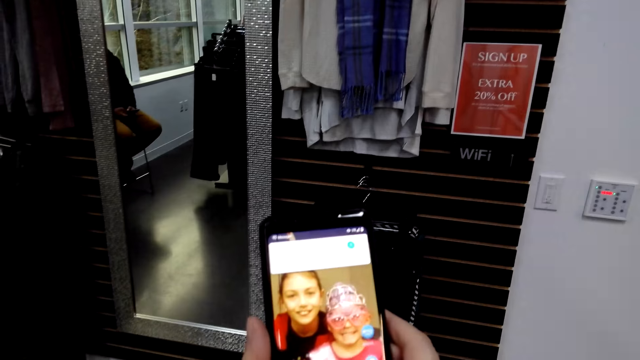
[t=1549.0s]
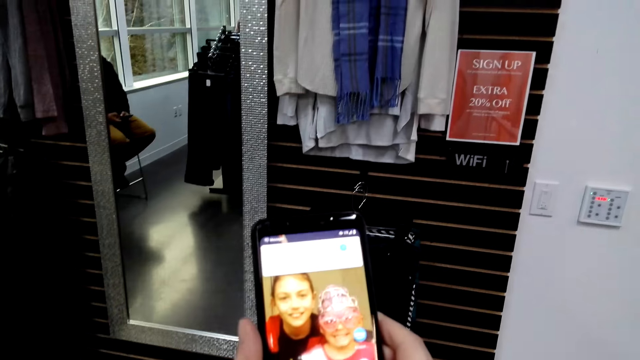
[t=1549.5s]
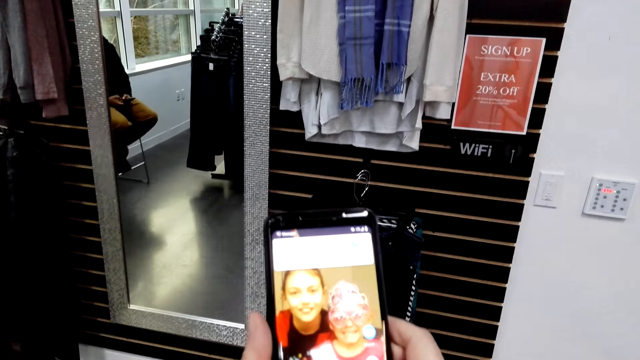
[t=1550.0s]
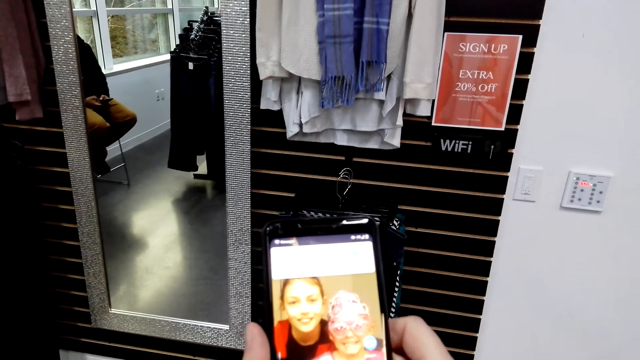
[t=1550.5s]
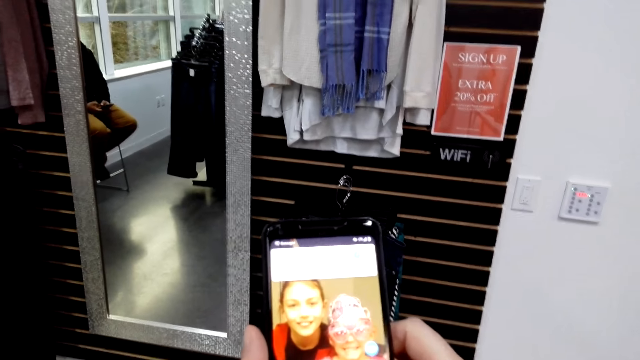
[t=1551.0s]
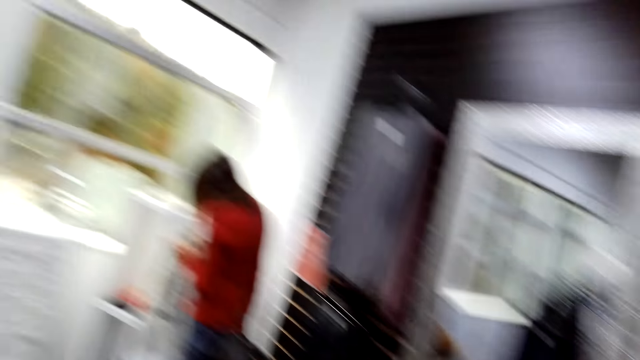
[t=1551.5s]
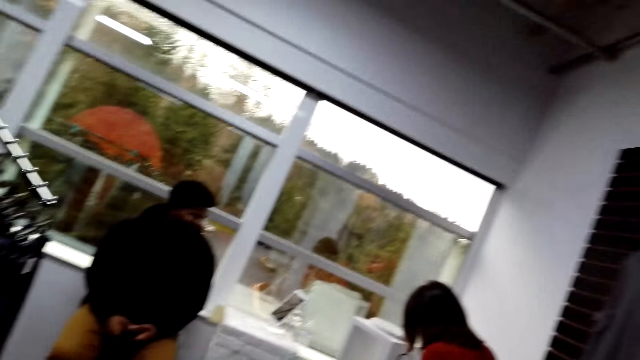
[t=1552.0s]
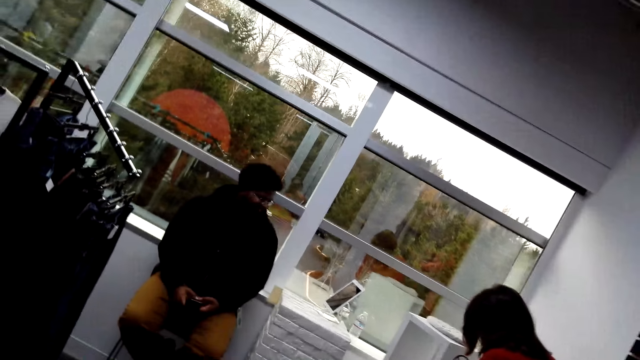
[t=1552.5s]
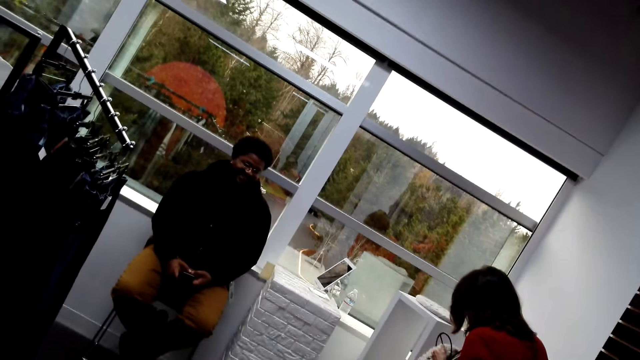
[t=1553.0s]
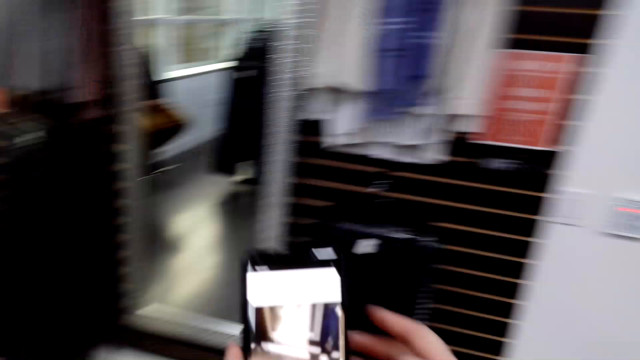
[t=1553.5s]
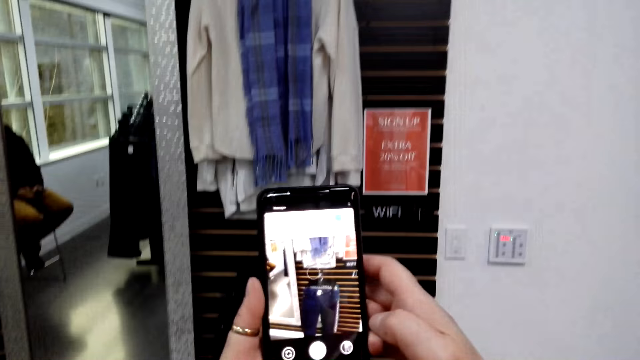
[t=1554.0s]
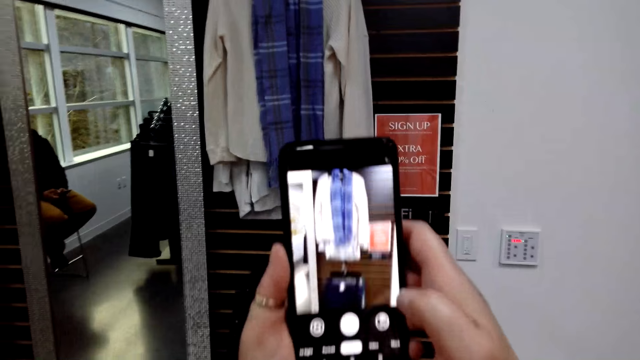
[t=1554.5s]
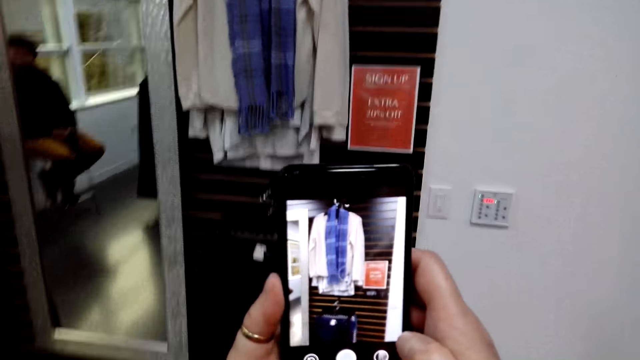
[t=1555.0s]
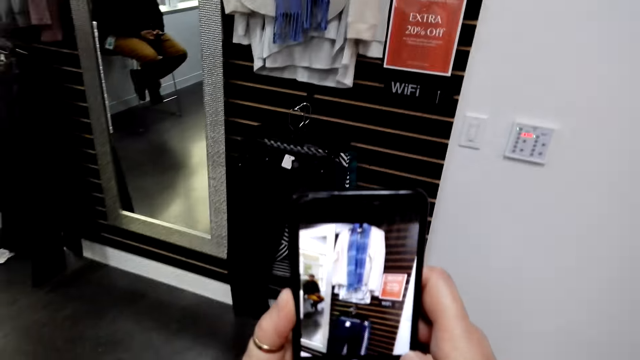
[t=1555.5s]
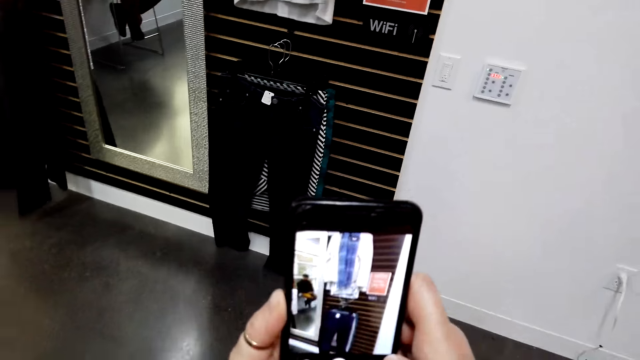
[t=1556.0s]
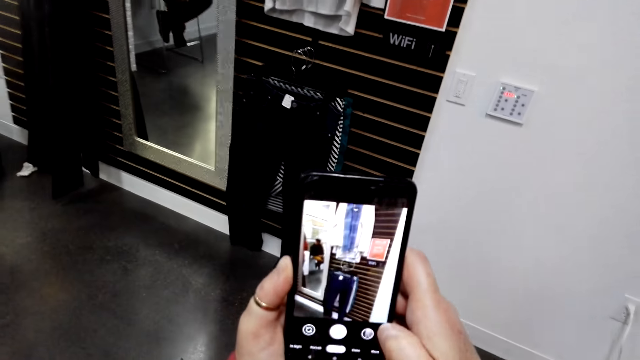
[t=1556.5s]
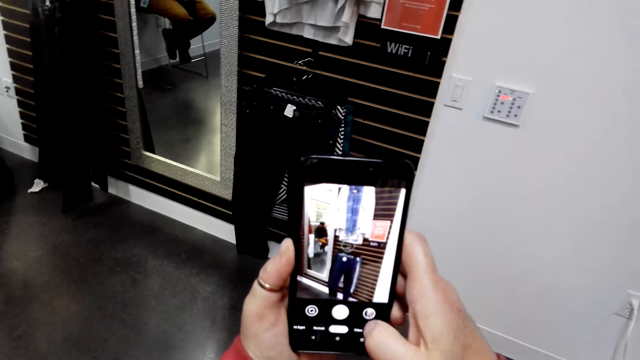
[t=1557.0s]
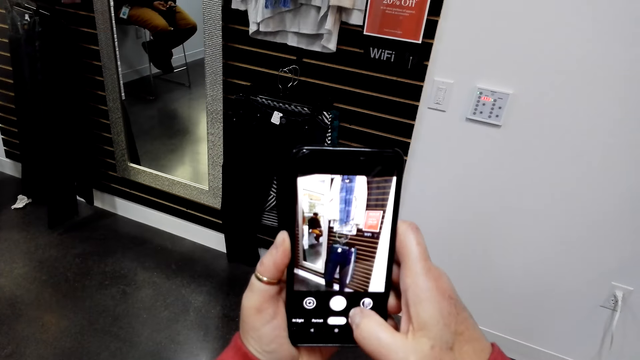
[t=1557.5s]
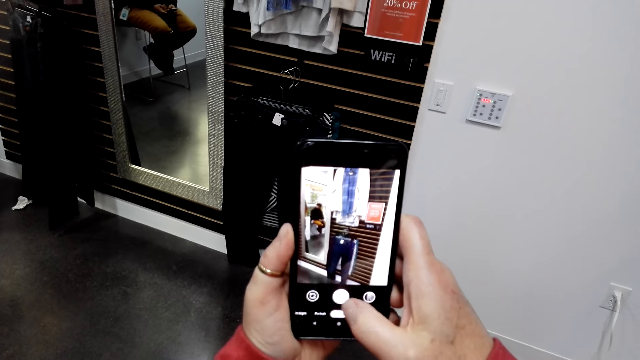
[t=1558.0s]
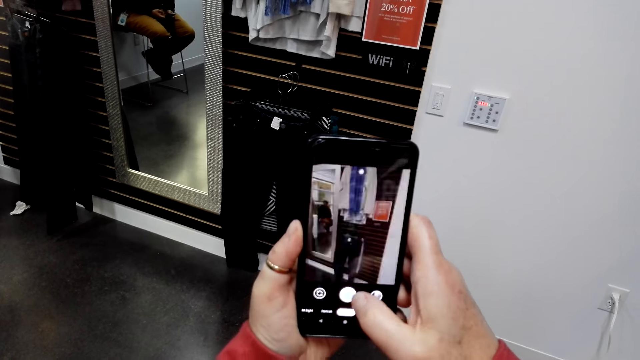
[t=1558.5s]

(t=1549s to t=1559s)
The camera wearer looks around. They take a picture with the phone.

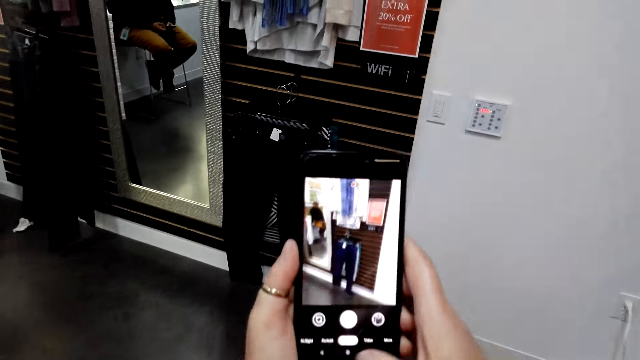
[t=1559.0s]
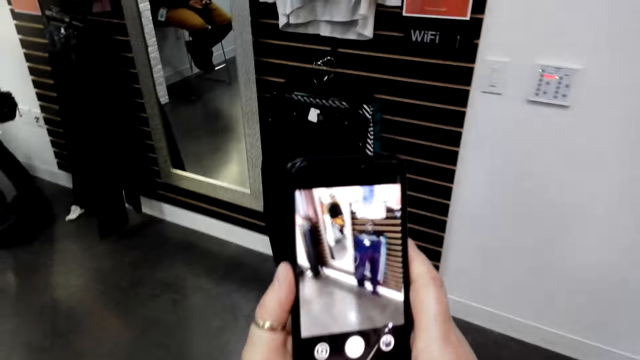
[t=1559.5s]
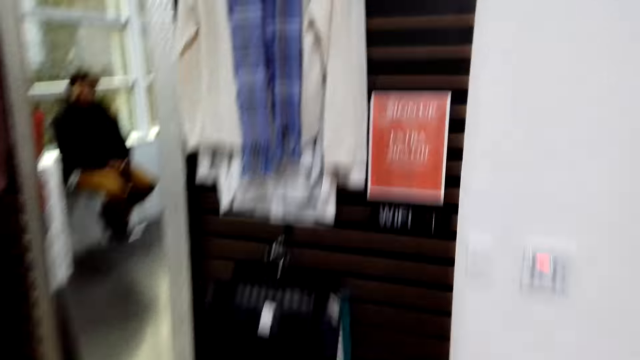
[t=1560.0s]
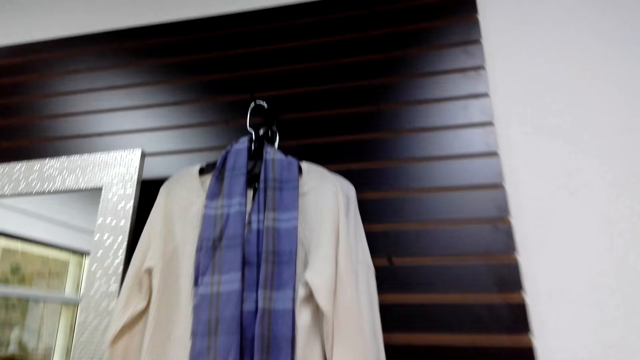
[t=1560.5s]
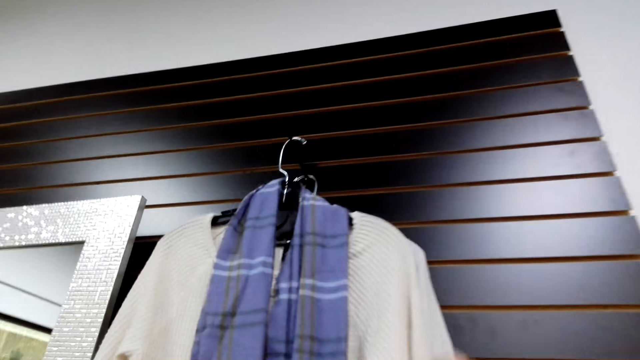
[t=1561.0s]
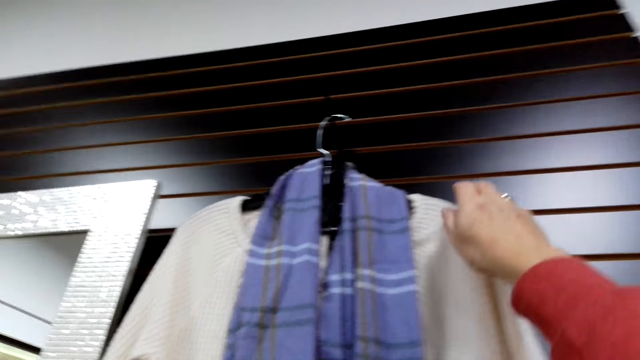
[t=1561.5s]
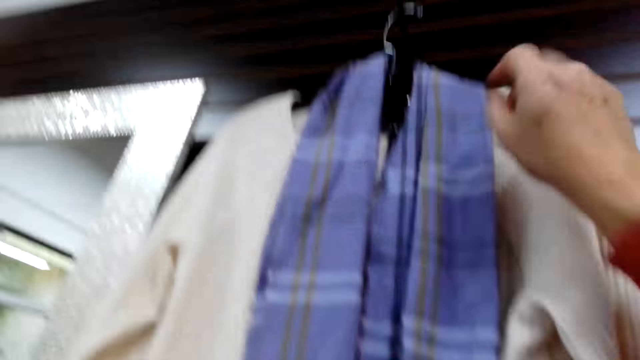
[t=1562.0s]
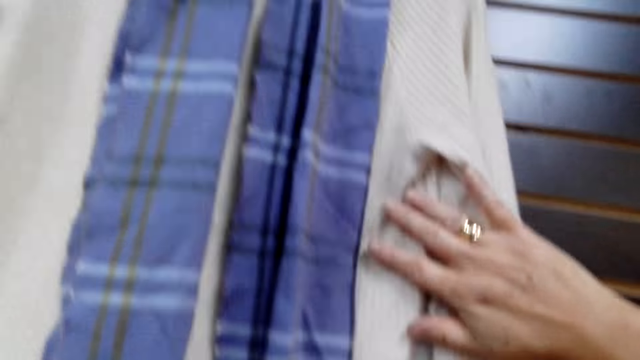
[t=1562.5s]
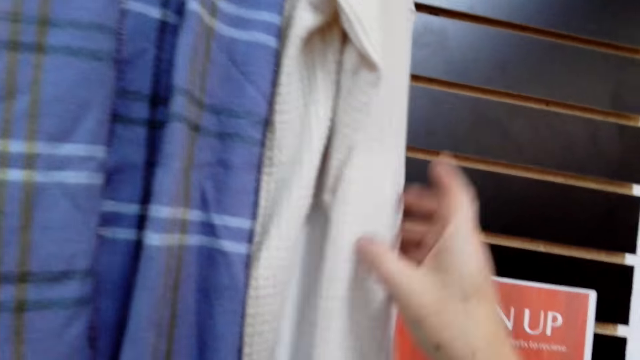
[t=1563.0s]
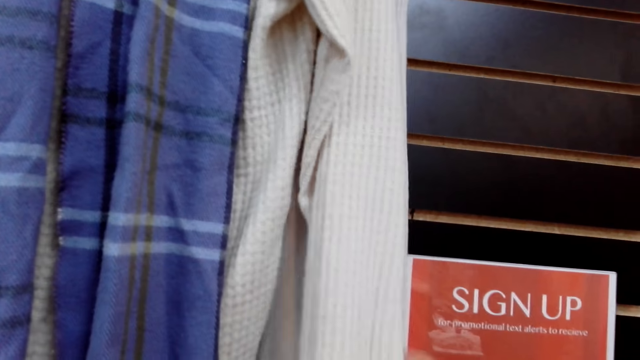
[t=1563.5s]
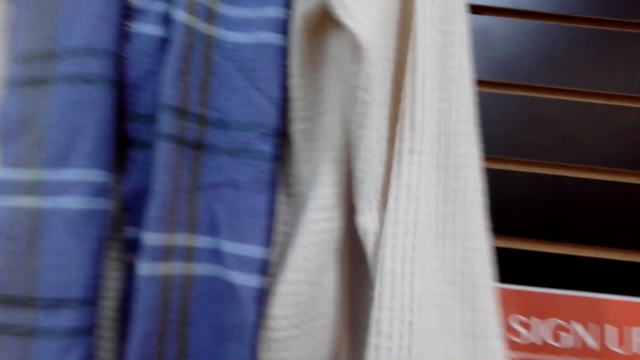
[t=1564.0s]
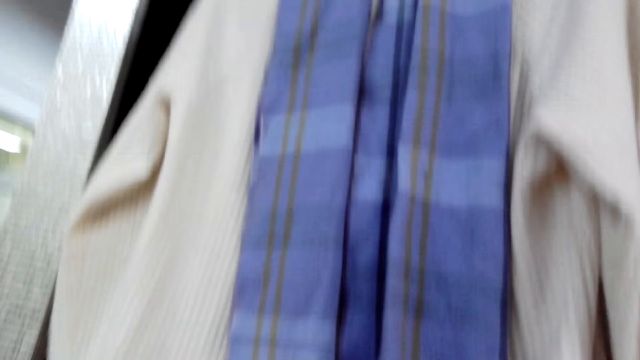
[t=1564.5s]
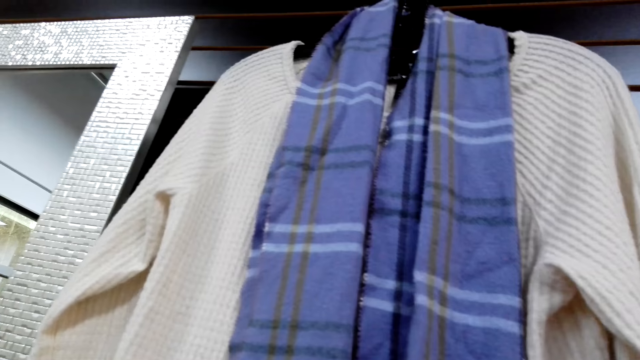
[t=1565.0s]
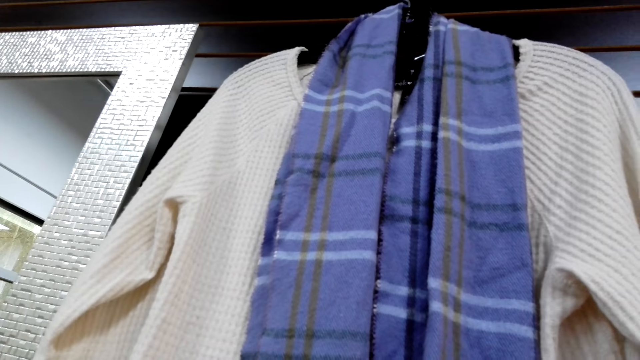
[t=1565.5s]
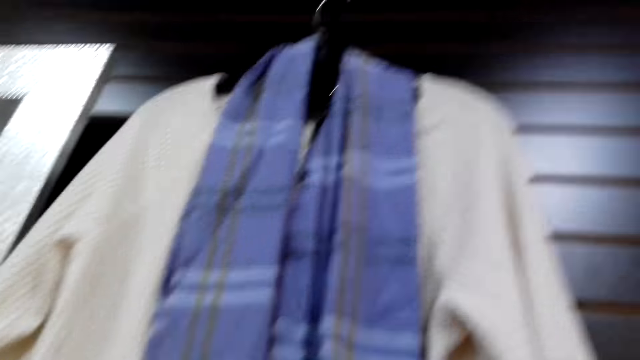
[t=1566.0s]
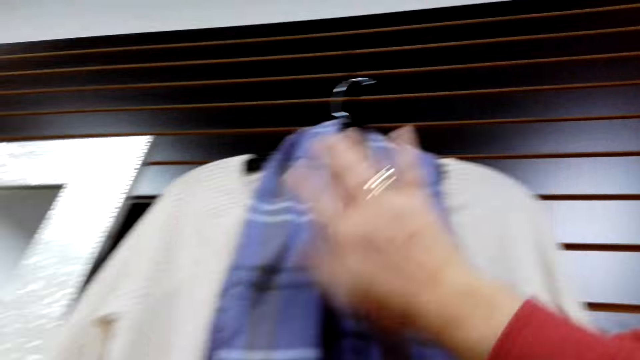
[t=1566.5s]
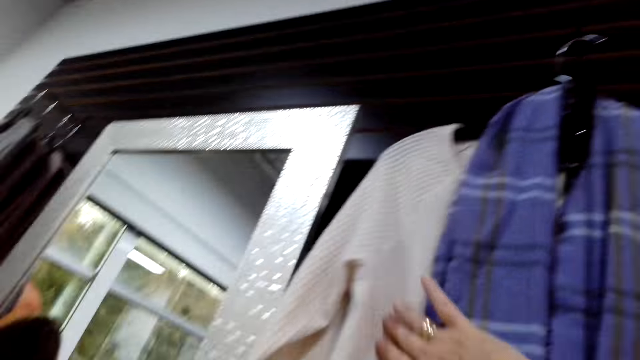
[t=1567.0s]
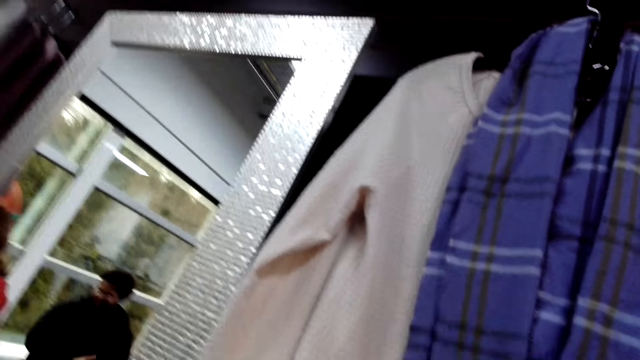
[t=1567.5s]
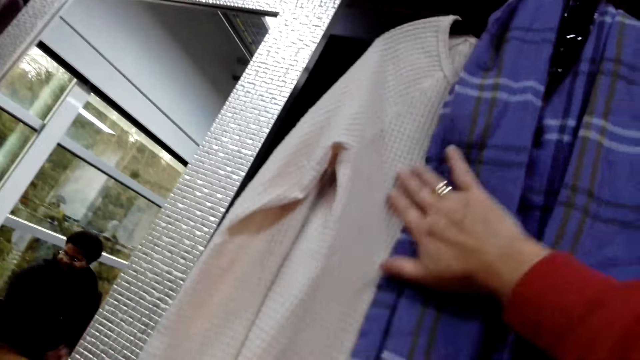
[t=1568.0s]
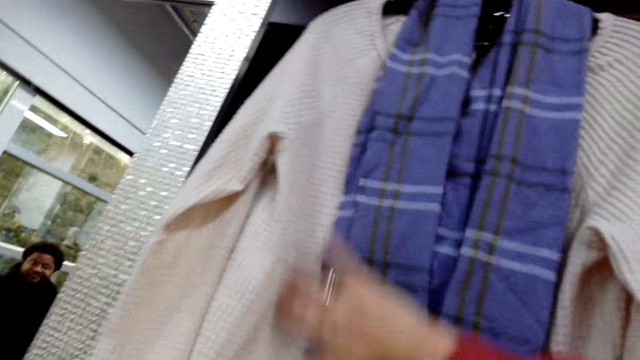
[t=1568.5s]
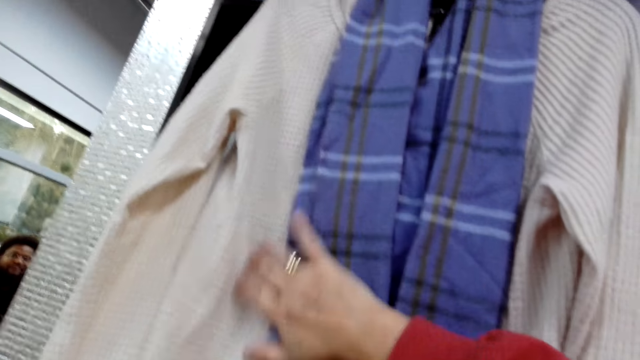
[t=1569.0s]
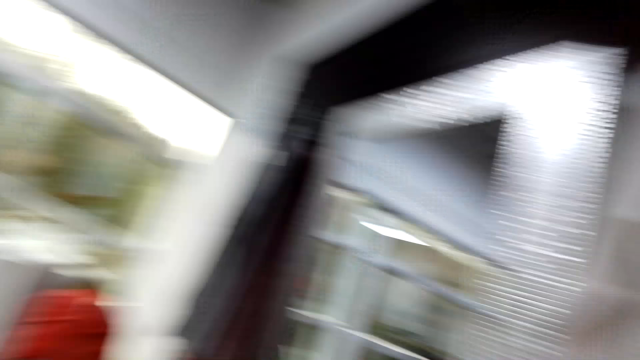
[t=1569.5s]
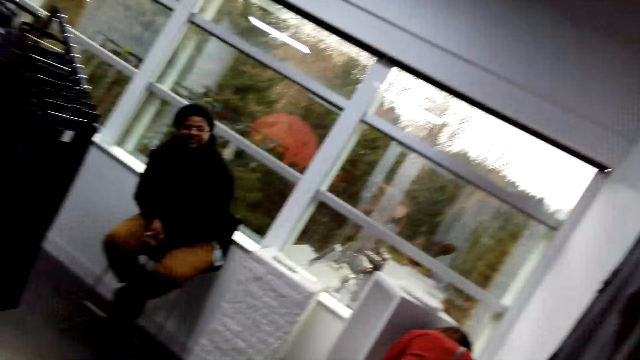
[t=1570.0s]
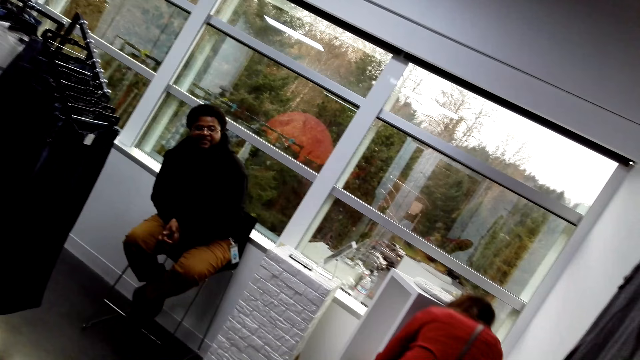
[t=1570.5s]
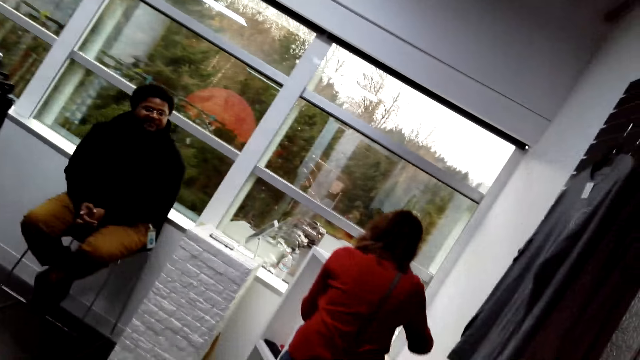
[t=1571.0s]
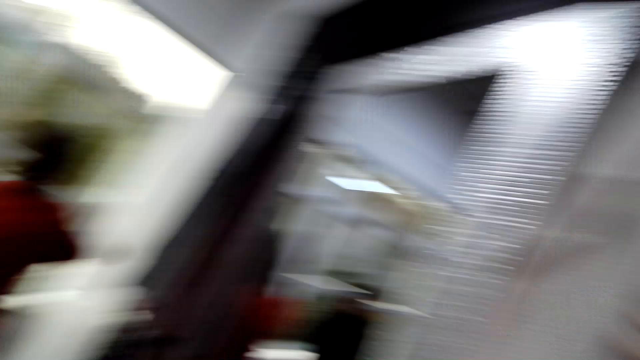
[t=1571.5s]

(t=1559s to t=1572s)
The camera wearer looks around. They take and inspect the cloth. They touch the cloth with the right hand. They look around.
